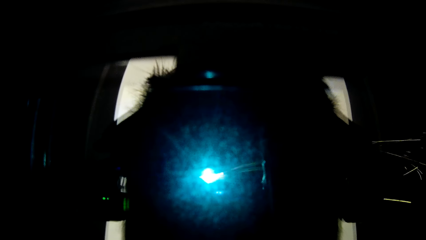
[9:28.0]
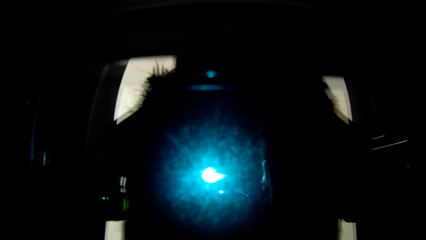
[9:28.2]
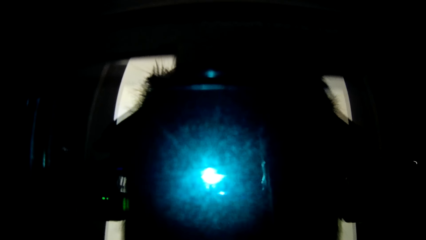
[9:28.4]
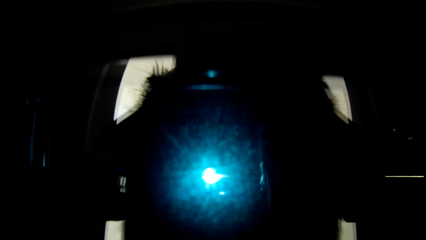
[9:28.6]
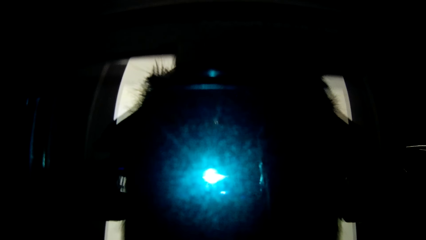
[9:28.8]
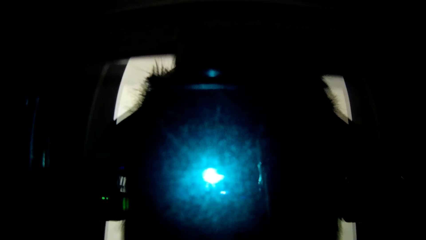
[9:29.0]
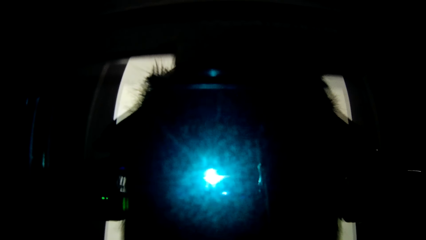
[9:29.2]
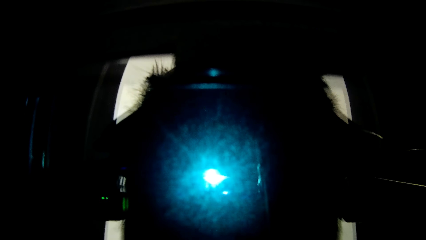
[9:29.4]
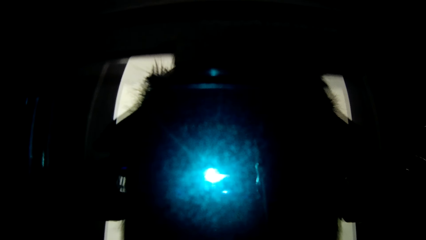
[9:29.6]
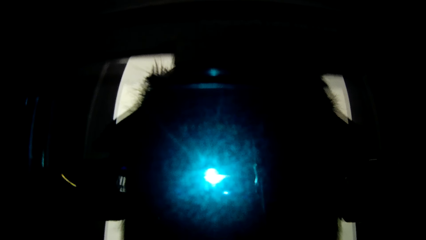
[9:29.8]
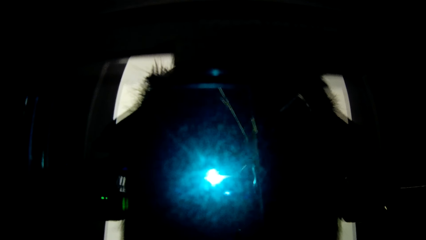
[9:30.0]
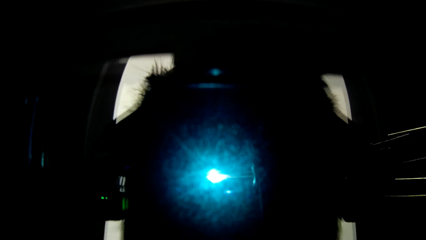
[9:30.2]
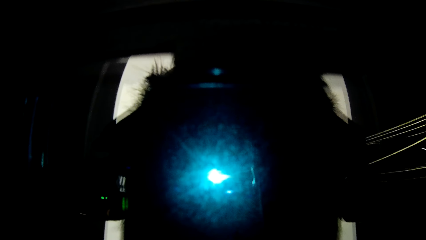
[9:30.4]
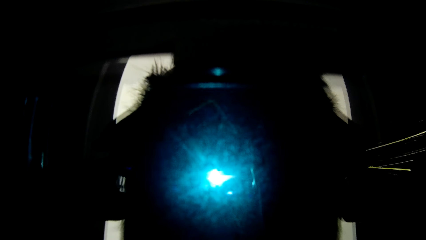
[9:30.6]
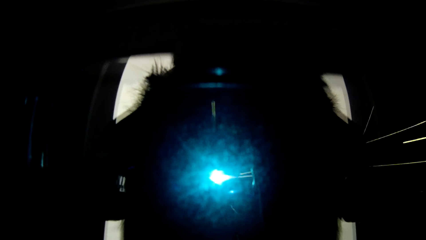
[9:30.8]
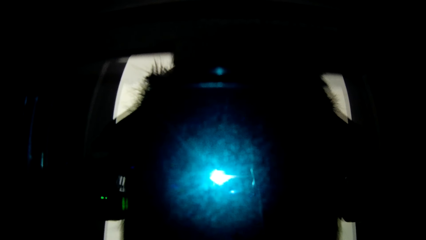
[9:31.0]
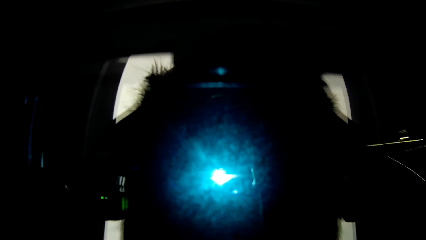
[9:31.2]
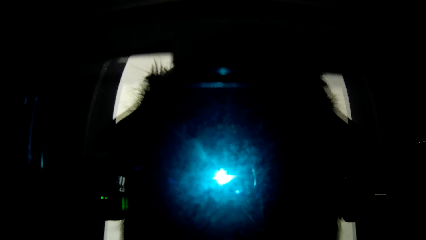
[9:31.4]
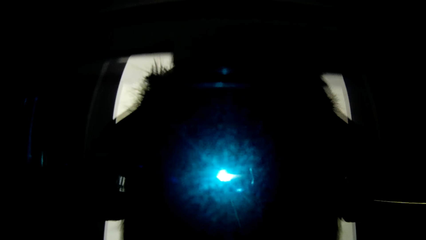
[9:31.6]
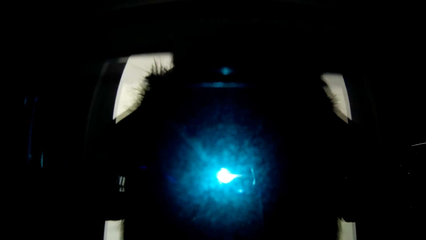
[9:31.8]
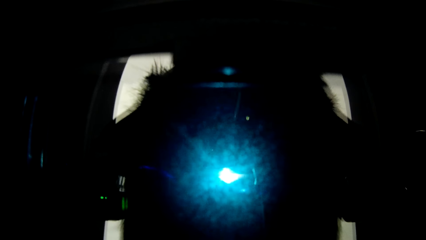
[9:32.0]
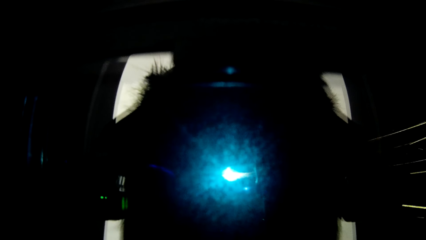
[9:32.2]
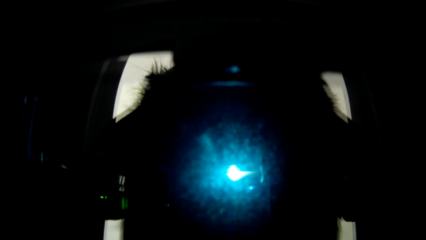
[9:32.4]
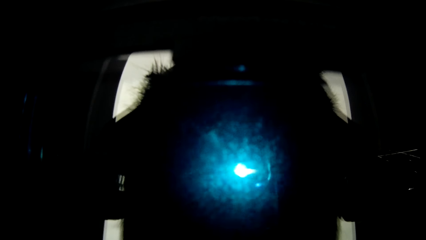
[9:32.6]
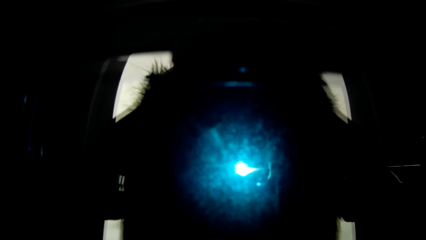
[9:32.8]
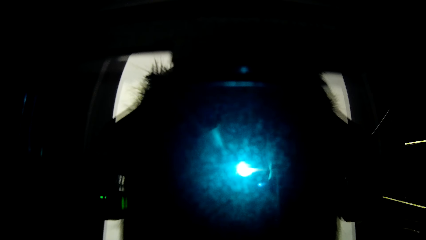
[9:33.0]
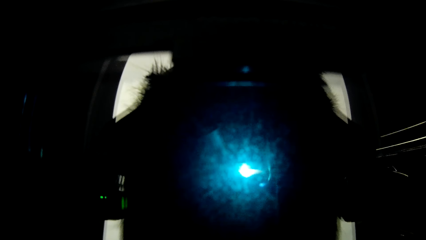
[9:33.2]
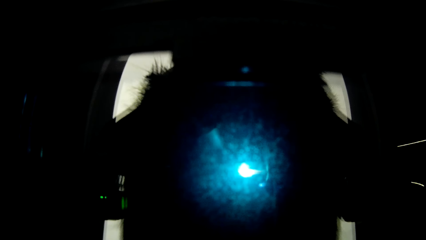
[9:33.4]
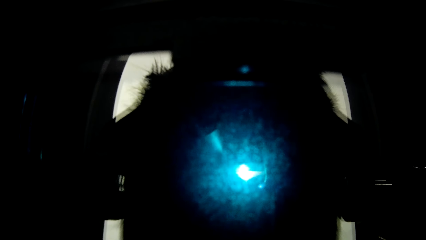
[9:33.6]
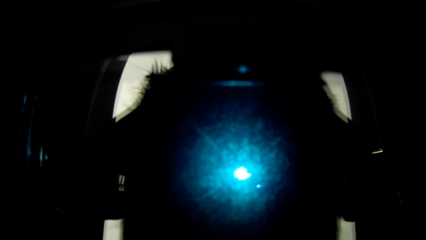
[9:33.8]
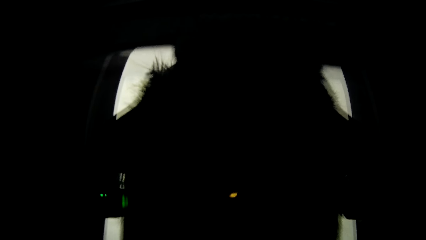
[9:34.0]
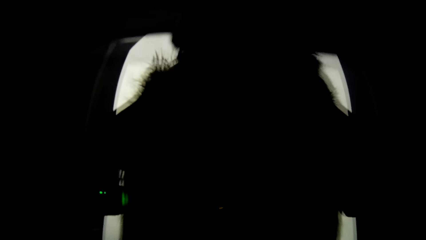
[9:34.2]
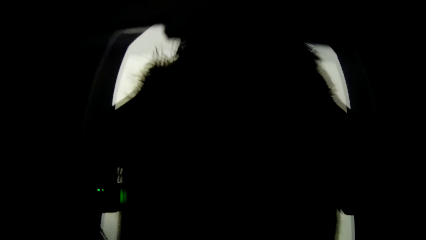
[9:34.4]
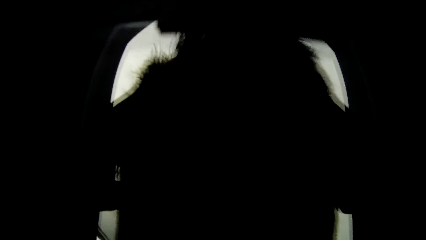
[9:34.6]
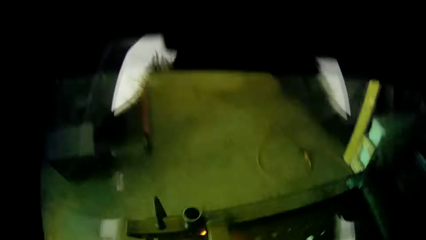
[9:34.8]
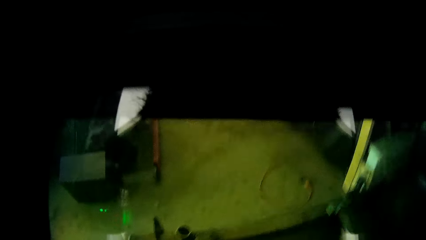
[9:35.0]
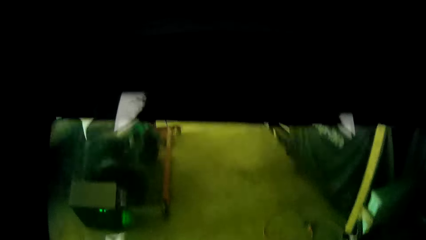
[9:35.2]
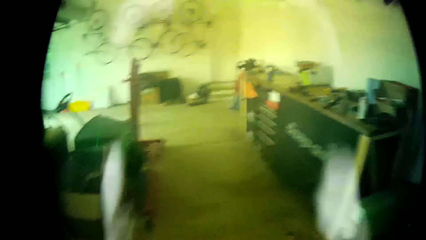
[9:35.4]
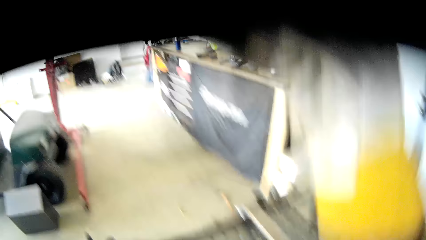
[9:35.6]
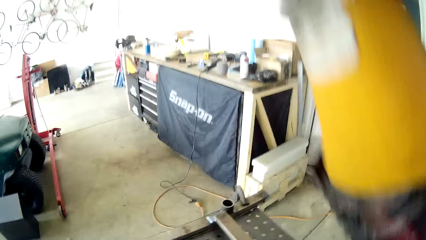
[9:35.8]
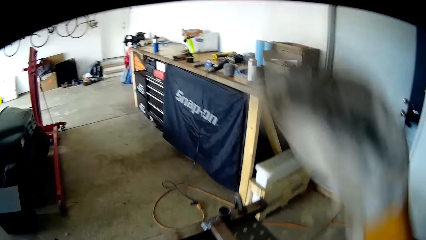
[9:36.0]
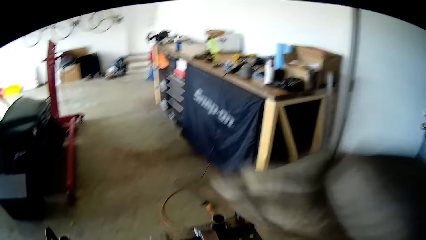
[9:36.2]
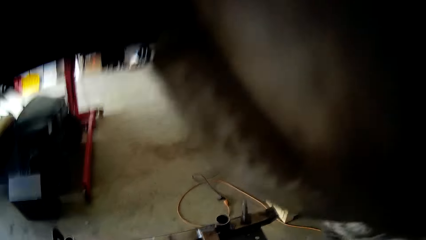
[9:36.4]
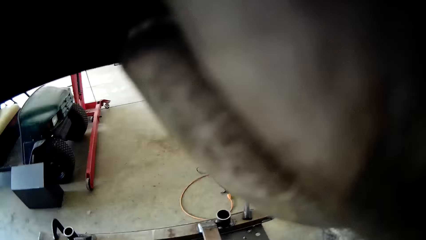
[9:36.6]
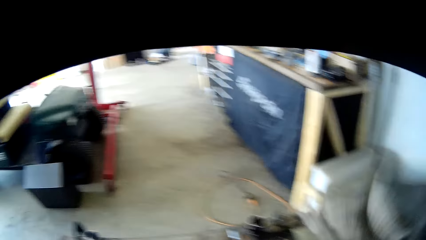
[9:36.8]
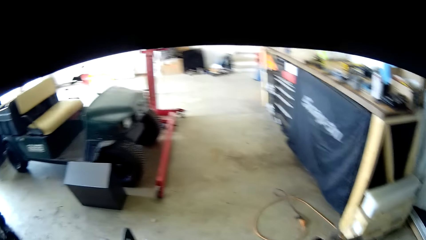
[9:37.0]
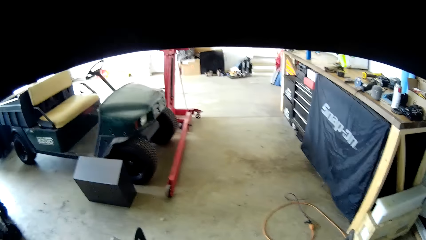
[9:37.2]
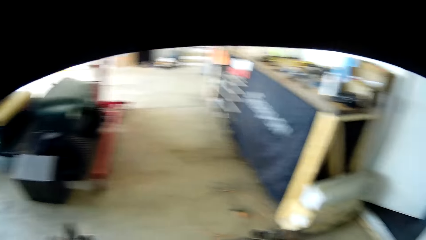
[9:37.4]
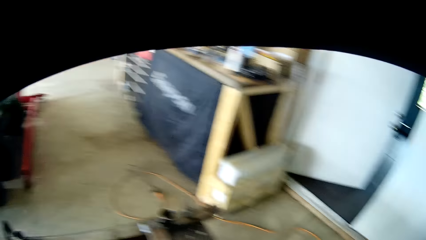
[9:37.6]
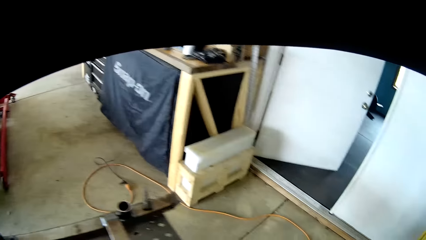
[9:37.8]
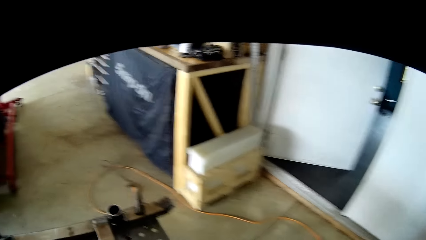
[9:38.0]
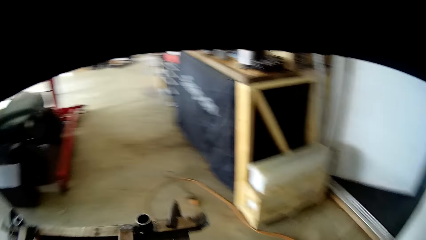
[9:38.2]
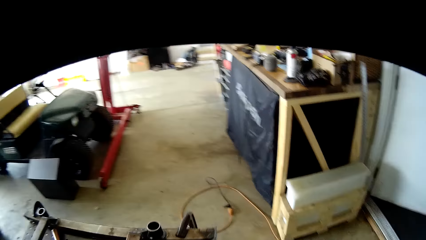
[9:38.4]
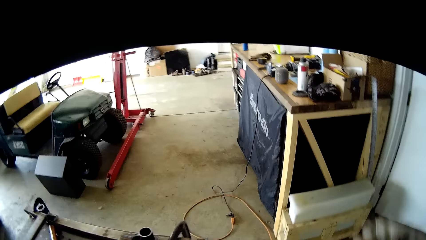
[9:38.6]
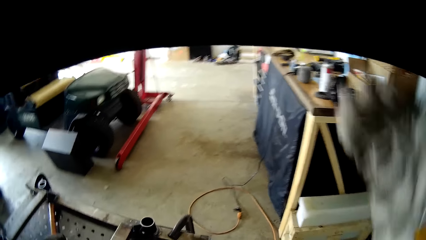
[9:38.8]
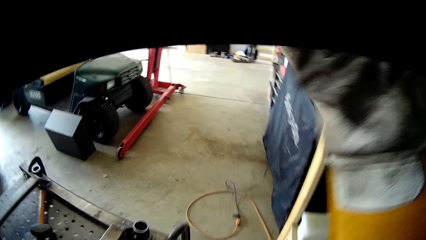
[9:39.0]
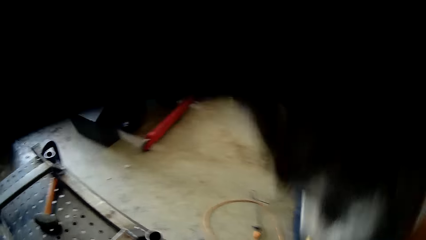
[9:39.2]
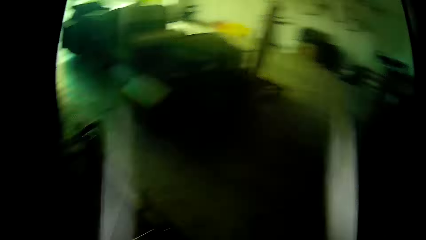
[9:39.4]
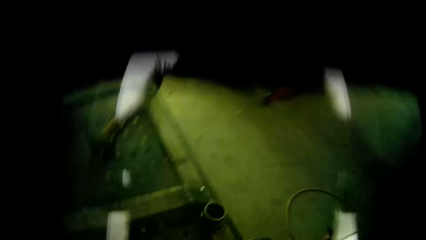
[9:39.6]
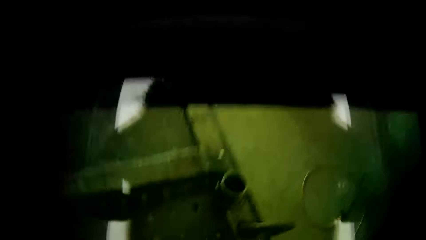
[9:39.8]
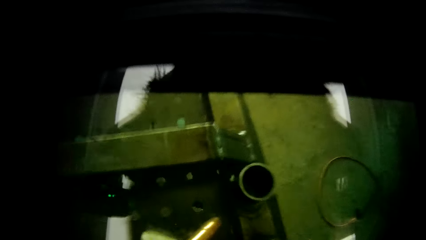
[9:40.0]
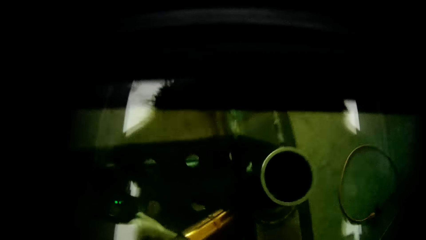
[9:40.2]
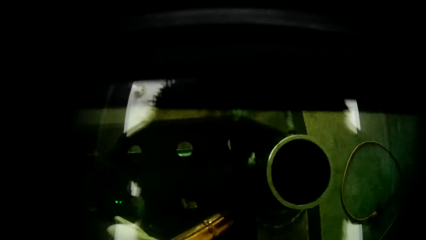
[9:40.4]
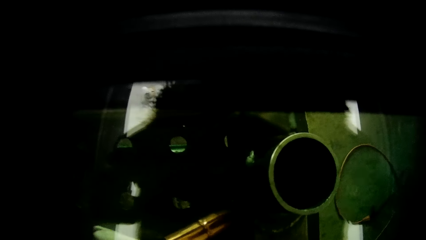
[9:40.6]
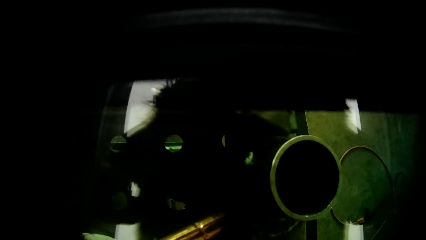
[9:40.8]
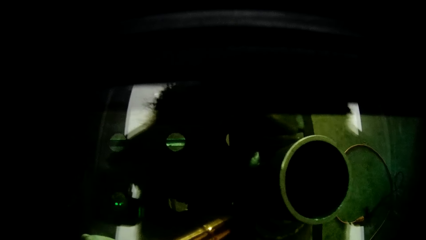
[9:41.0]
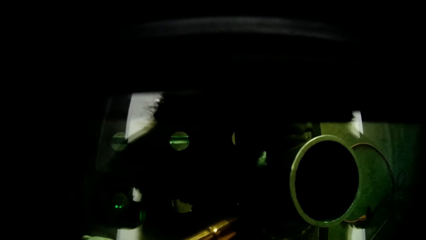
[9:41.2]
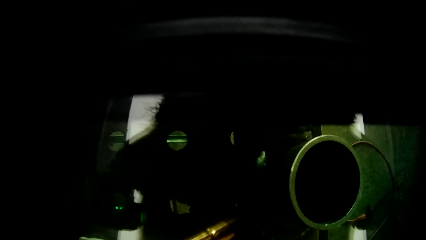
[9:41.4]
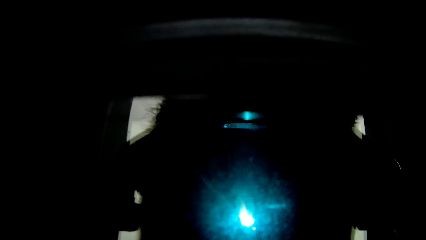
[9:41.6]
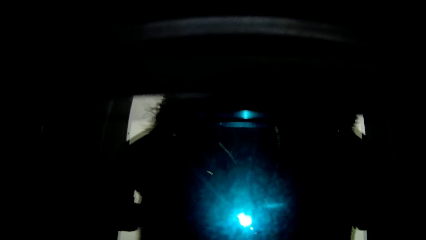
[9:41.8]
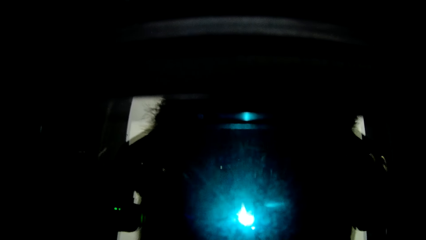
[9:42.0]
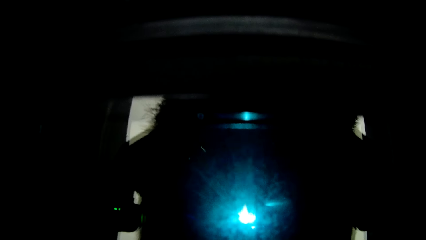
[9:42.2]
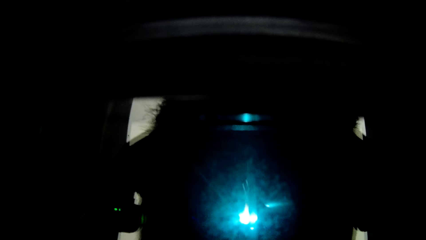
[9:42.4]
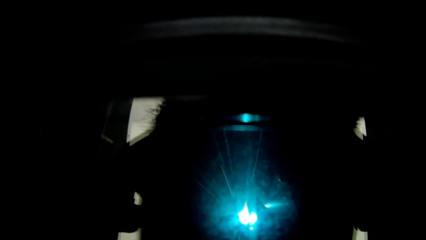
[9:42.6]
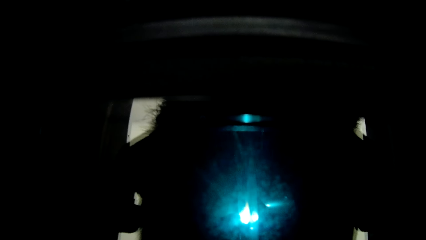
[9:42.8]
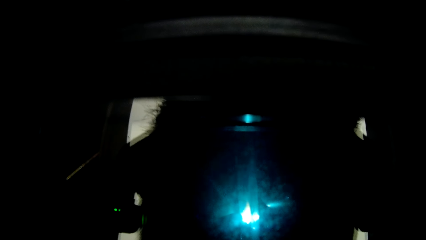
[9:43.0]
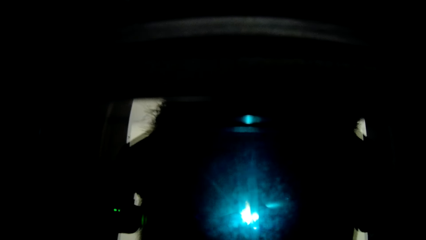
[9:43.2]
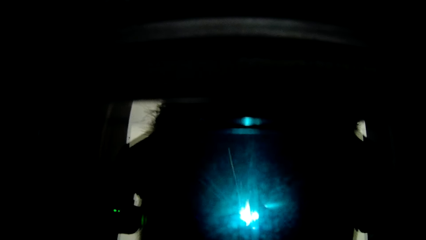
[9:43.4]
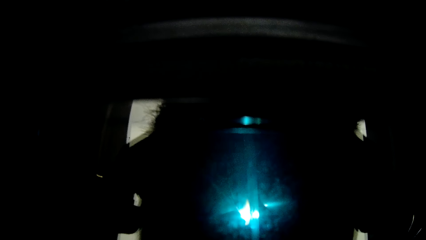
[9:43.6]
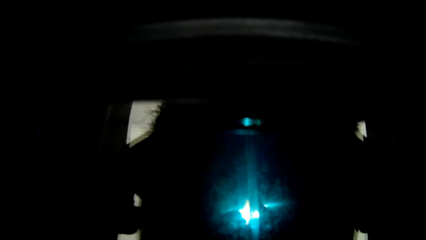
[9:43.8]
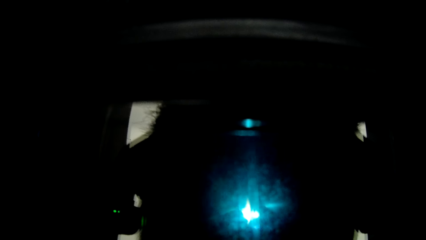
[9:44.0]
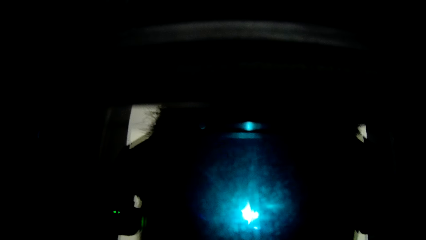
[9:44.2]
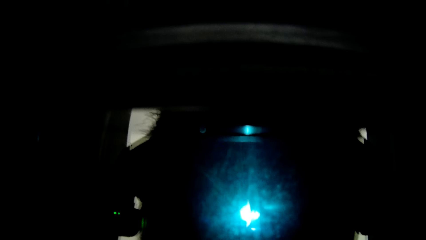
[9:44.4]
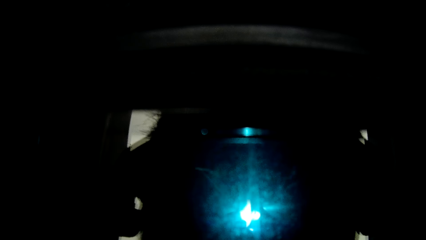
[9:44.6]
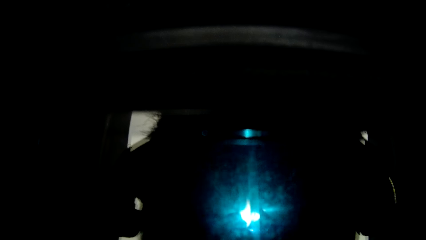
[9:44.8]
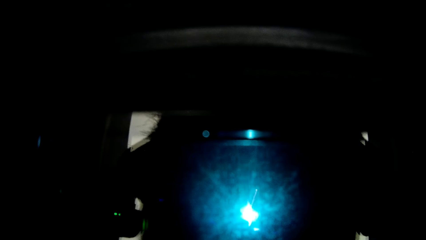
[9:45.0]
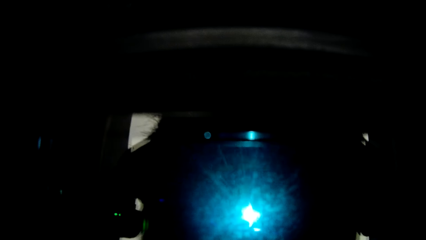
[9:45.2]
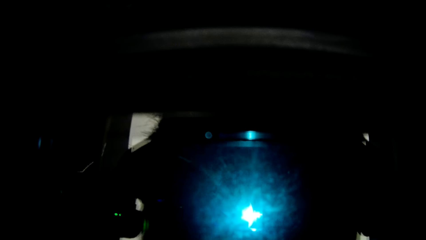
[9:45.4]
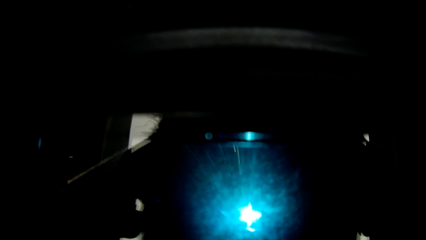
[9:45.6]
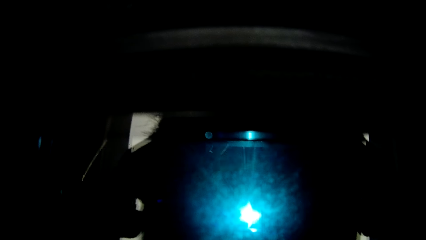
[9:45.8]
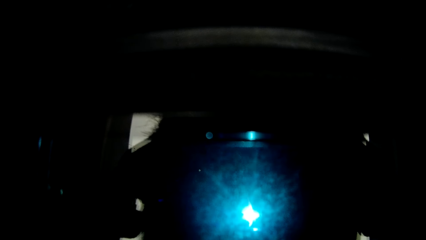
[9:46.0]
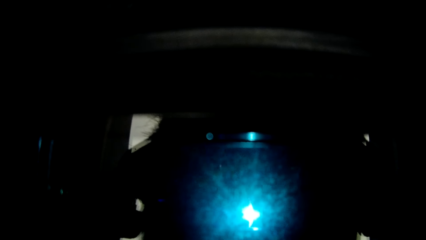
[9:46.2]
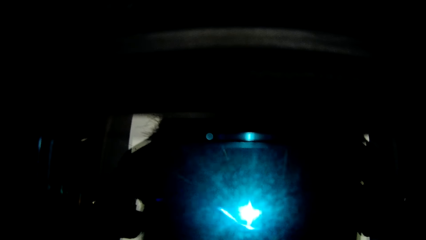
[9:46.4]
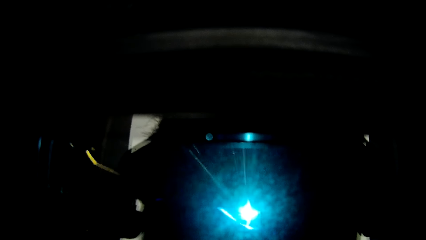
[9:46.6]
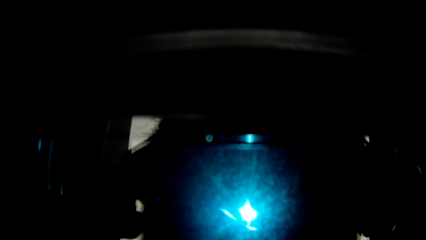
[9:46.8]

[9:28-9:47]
The camera wearer lifts his right hand towards his face. He holds an arc welding torch. He lifts his right hand towards his face again. He solders the metal rod with the welding machine in his left hand.
